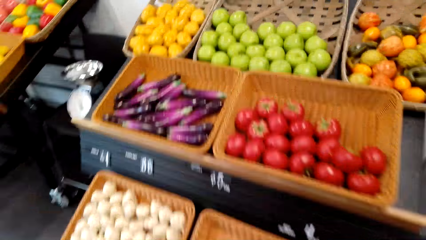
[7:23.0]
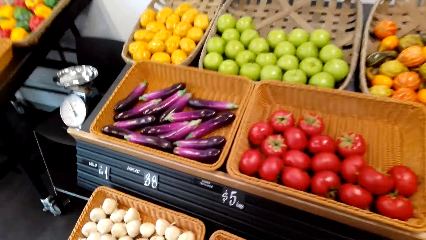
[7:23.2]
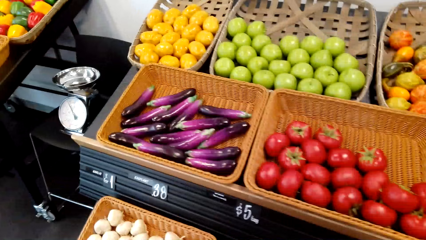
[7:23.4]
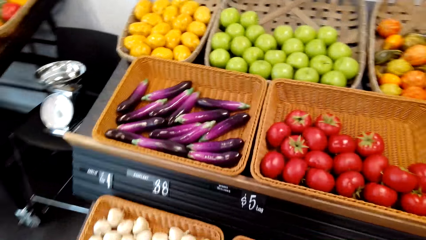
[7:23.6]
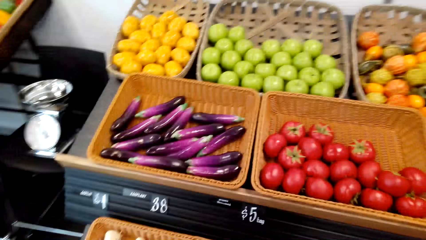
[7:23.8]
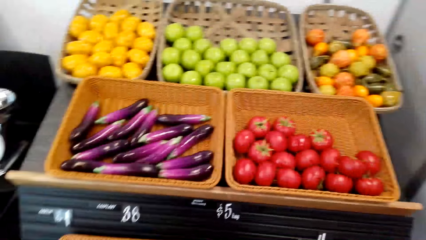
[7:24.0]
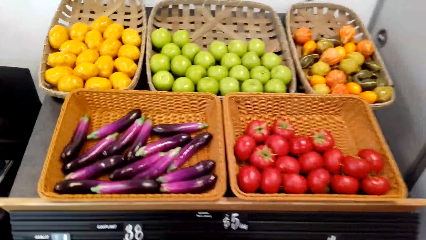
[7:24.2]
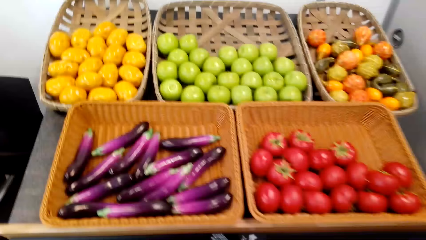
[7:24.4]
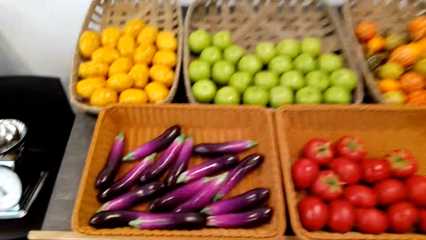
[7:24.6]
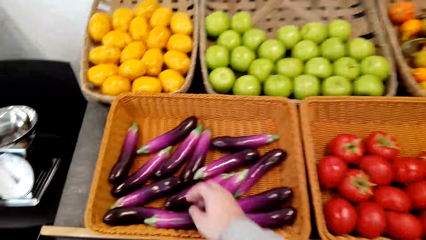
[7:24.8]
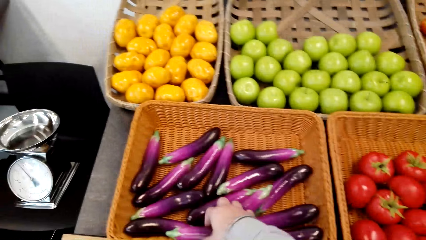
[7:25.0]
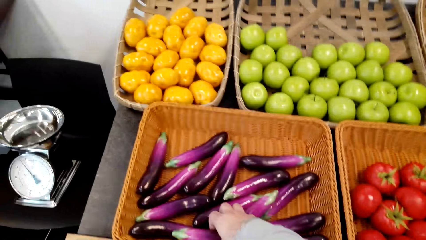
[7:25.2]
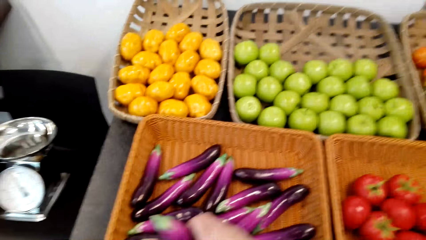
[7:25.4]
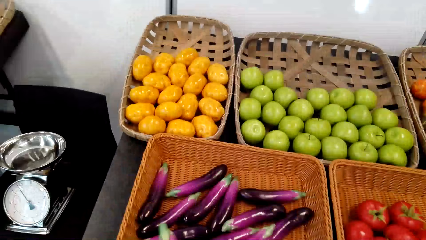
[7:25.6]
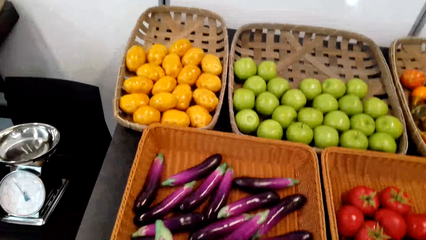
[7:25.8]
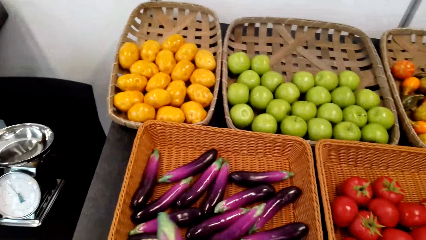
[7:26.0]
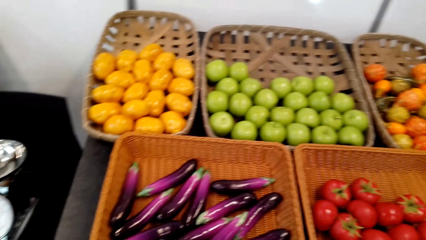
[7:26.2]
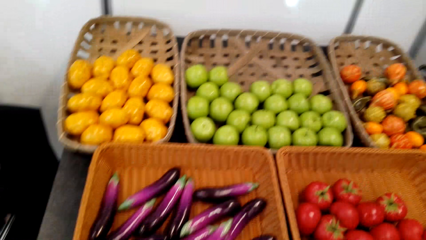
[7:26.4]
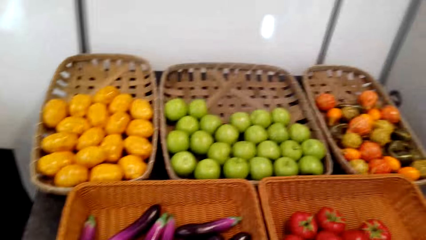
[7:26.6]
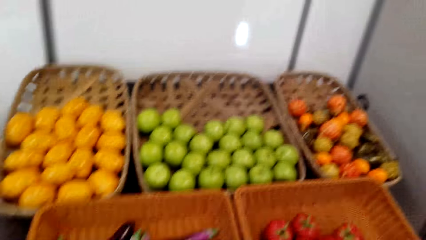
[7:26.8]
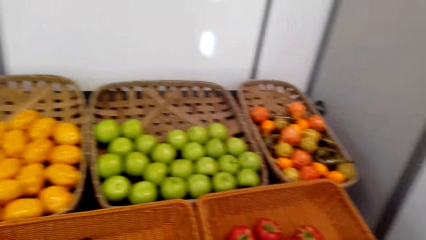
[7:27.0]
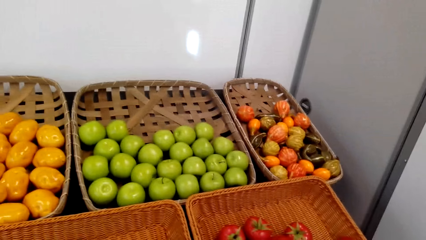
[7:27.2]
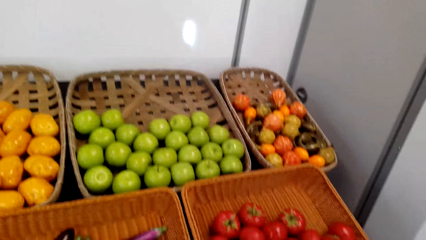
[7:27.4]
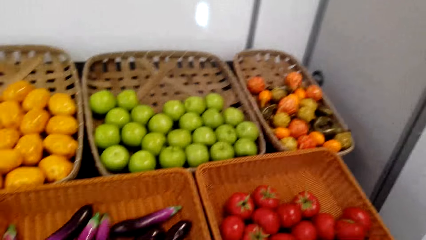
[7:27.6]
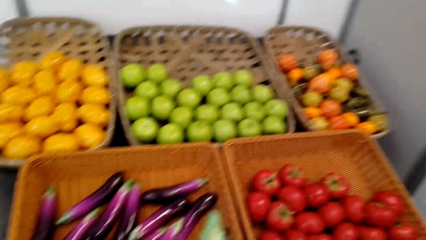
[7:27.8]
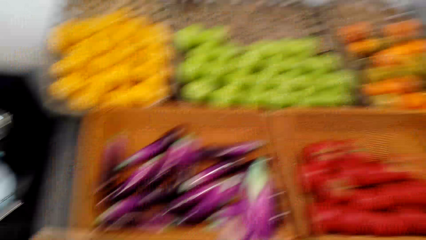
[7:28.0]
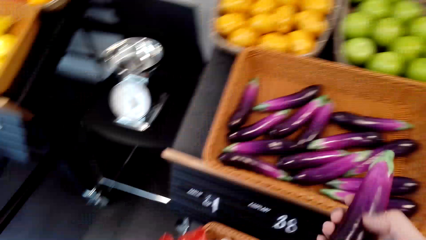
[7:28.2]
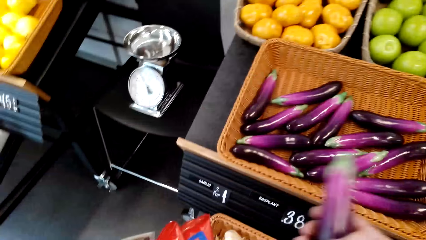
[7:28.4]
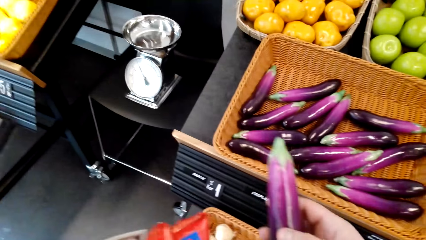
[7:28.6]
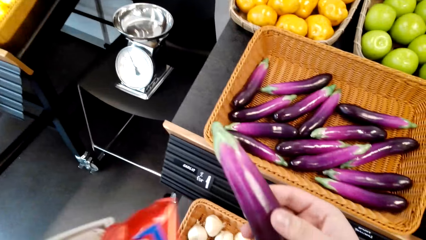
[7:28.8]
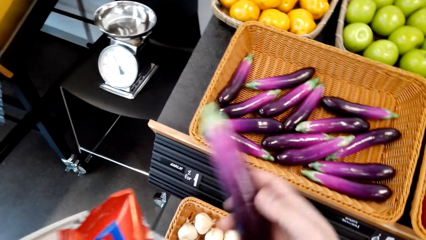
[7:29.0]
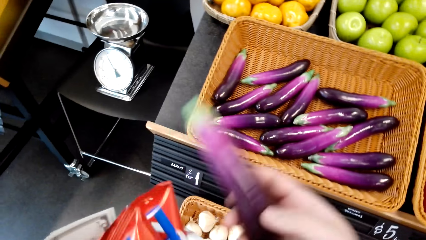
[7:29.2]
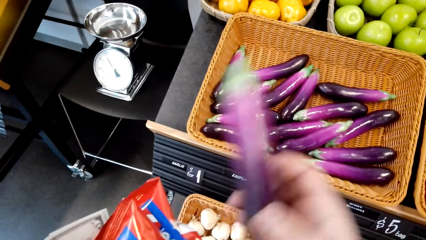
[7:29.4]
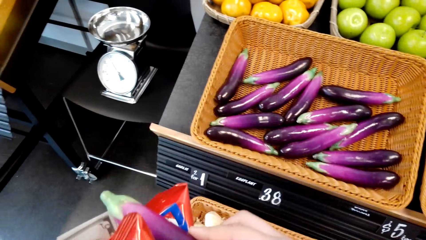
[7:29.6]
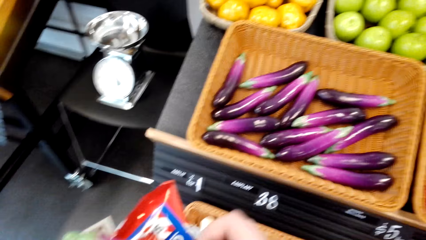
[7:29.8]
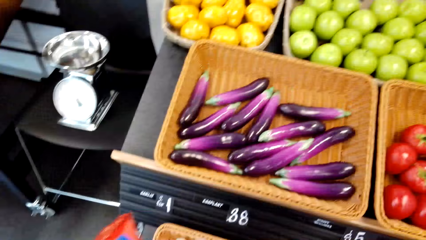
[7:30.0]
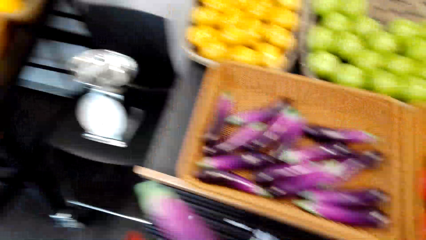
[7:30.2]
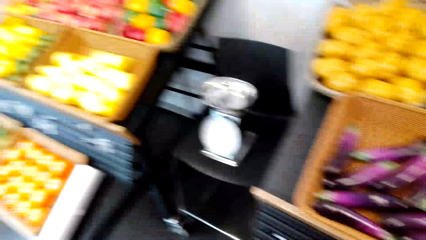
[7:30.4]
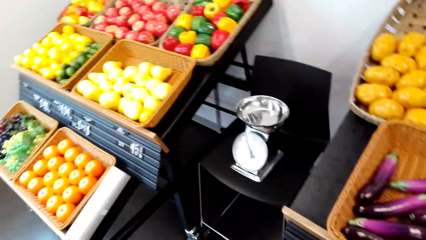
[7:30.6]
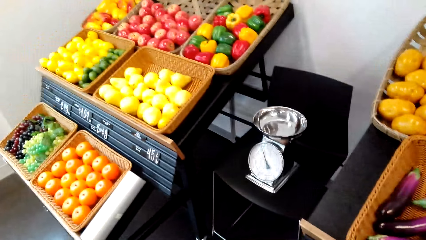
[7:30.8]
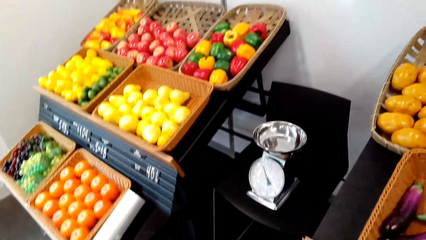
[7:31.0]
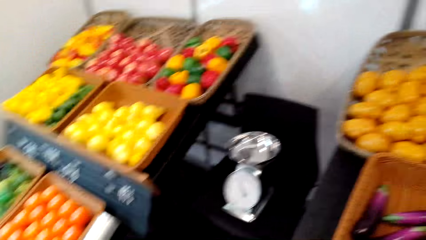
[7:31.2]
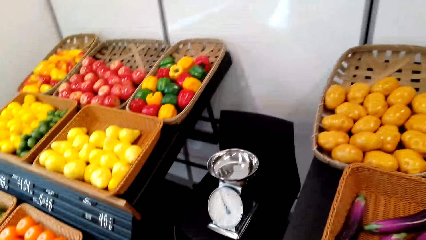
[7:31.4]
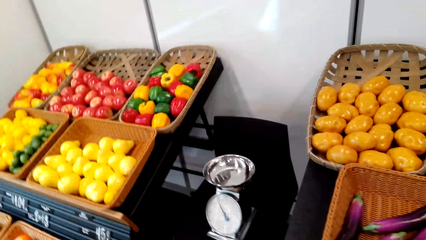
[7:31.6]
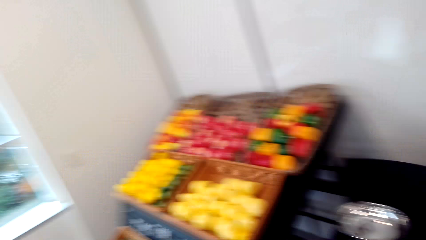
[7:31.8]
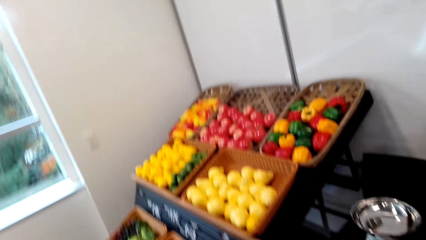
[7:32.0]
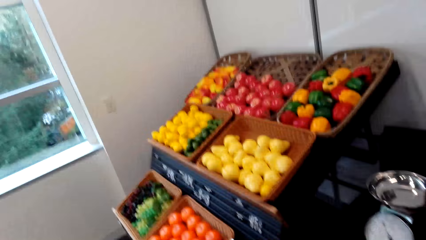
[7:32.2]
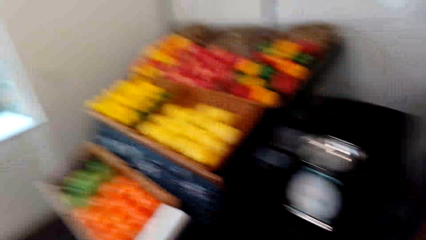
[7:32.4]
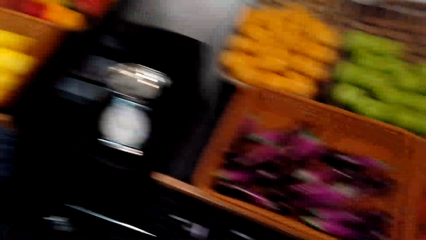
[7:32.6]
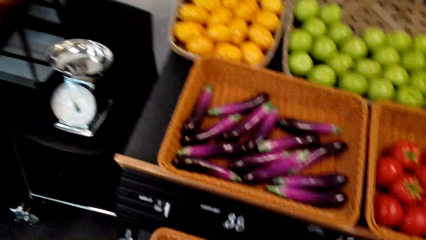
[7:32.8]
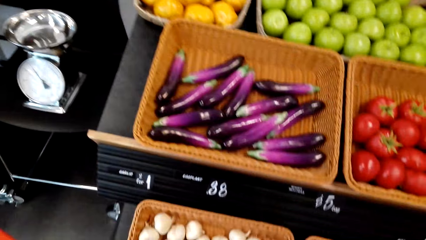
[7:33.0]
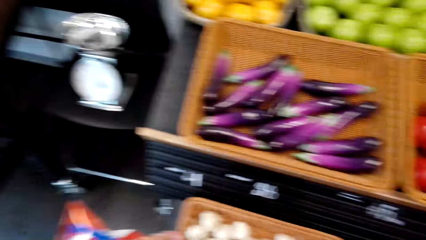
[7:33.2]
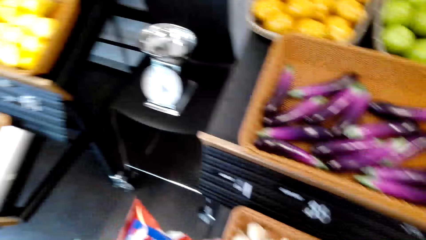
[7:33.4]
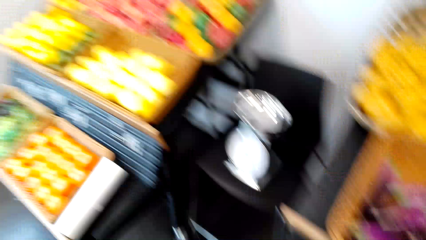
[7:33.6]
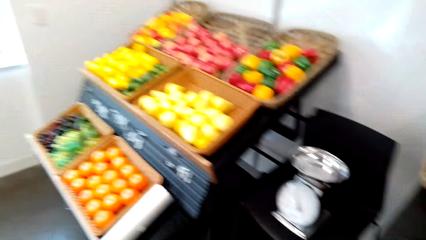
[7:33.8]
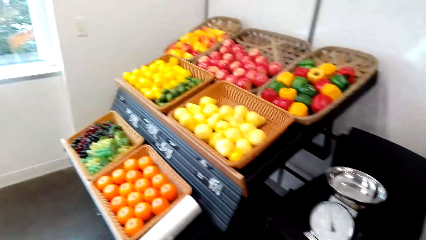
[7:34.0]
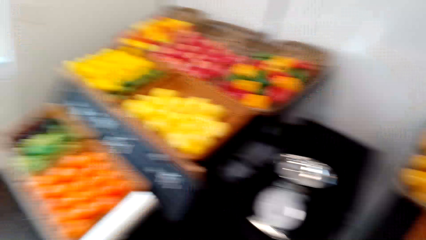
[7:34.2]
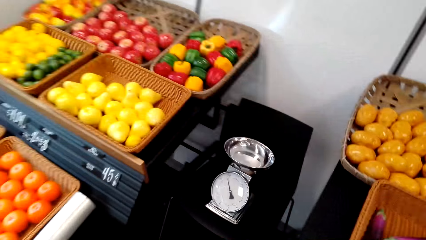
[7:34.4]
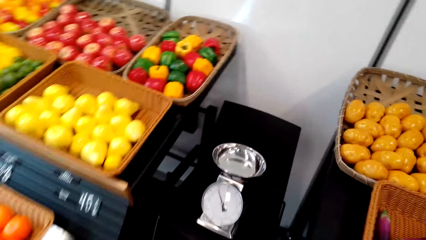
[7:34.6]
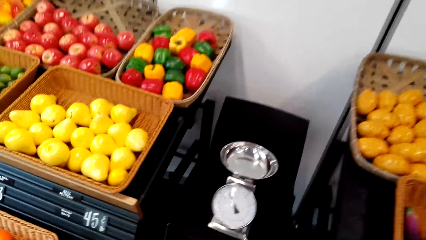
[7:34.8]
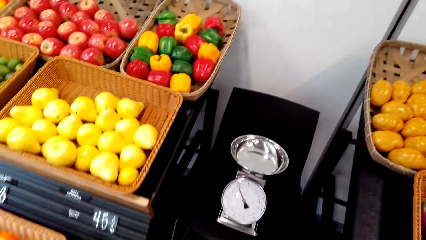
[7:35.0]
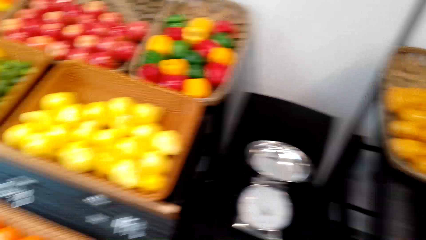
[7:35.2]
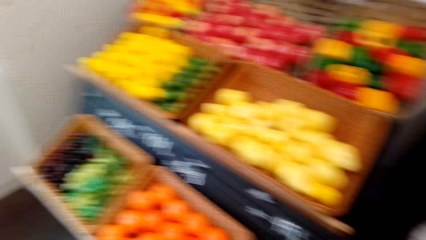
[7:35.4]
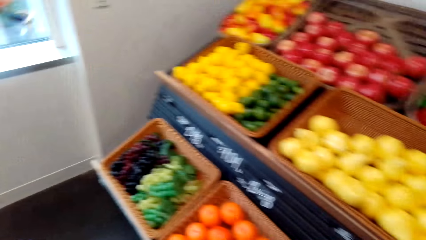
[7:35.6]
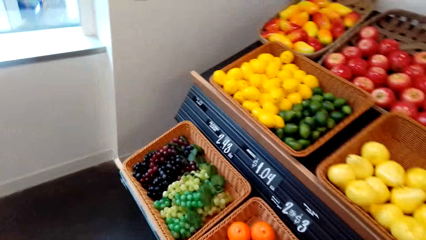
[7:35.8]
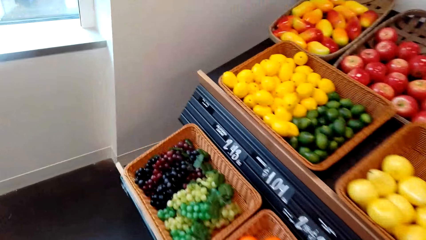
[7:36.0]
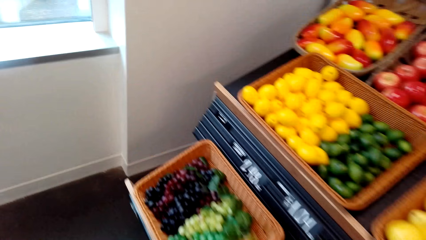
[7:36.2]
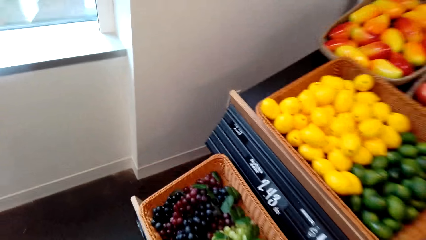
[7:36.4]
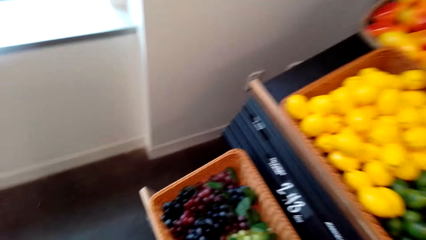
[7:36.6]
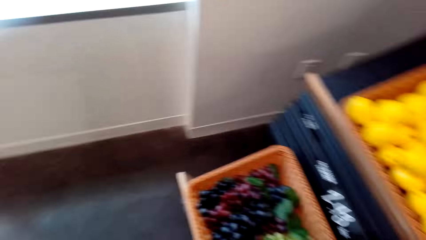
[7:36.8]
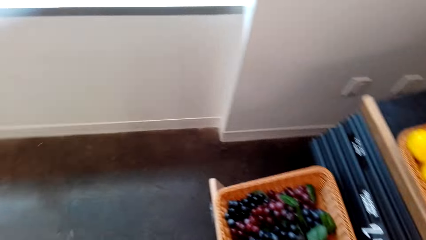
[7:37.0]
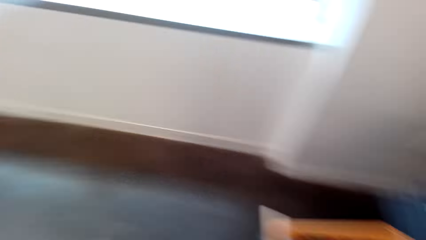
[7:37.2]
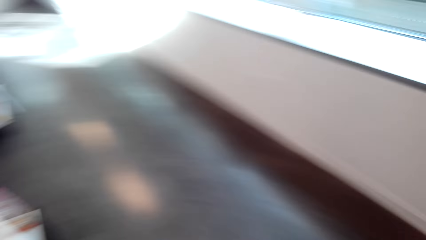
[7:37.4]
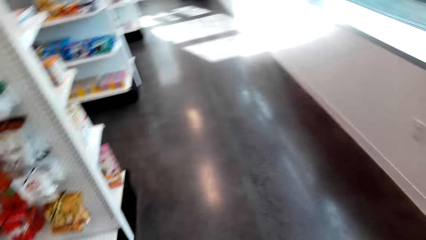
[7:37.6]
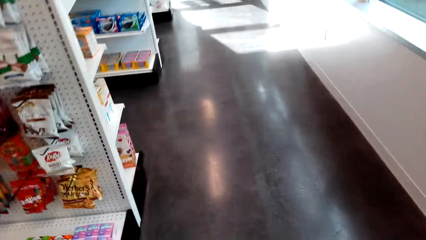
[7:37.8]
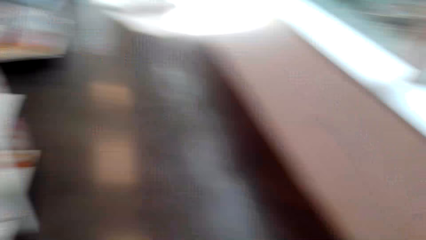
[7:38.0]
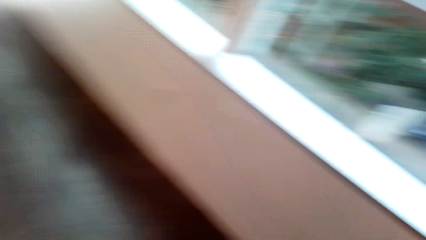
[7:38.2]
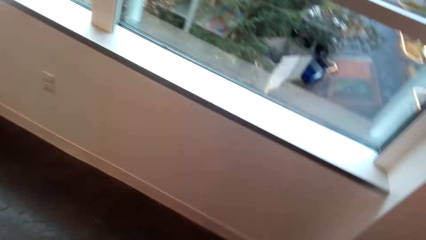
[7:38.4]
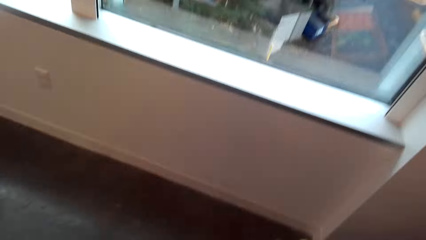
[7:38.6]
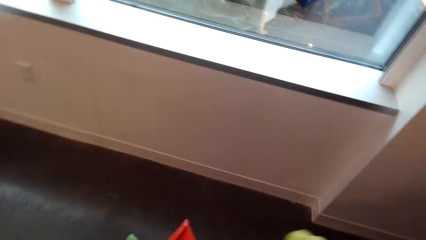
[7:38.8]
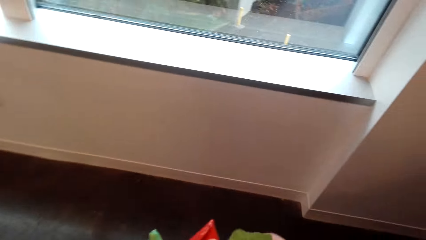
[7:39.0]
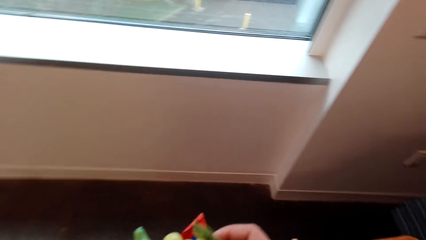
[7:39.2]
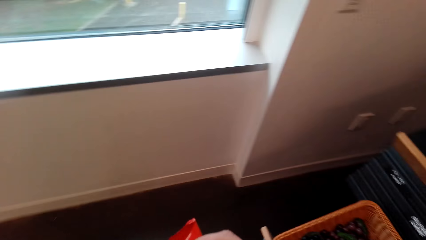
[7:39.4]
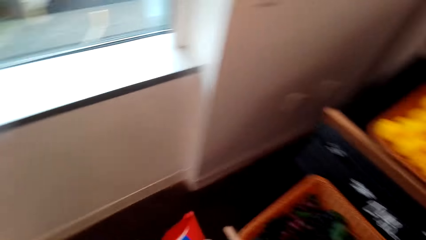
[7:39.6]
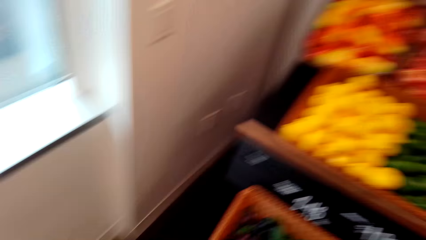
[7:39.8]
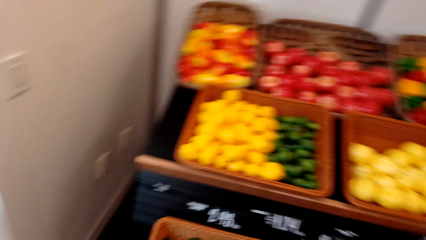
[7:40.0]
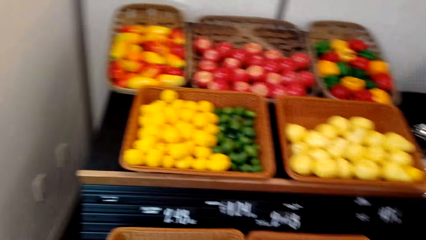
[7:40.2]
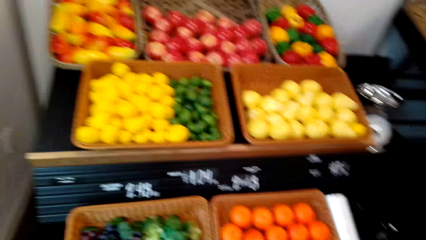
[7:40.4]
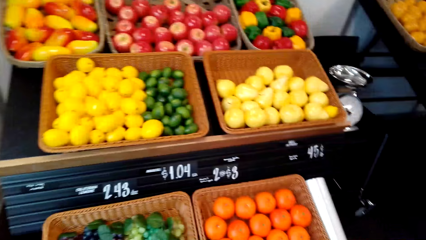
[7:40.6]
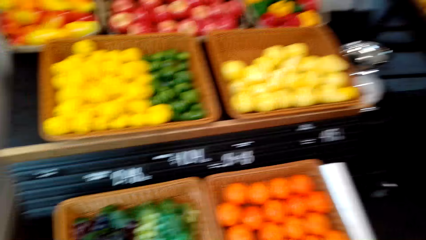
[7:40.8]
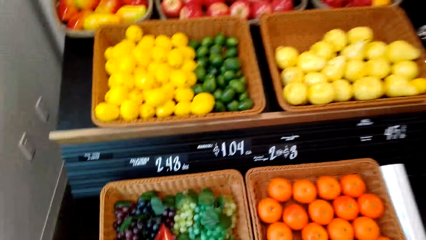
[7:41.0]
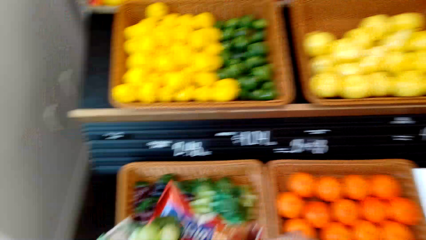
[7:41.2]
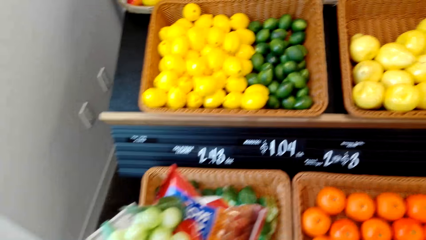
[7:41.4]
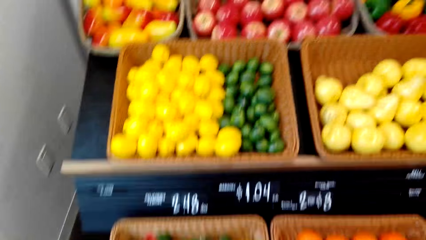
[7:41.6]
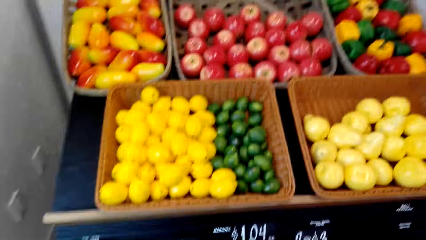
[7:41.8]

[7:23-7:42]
The camera wearer picks a cucumber or eggplant on the shelf. They walk across the store. They move the camera around. They move around the mall.
